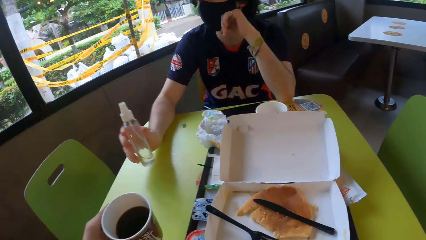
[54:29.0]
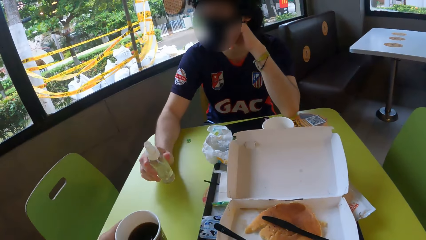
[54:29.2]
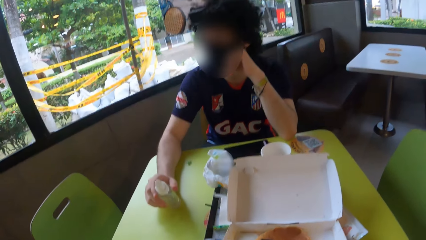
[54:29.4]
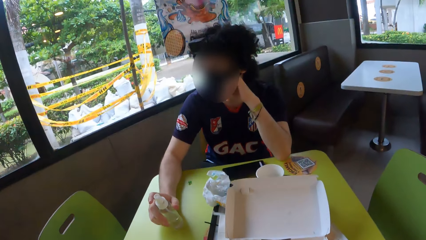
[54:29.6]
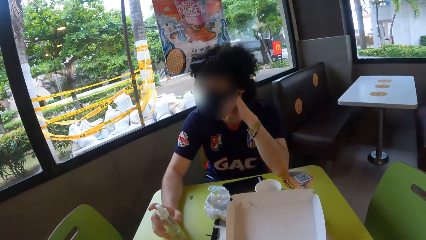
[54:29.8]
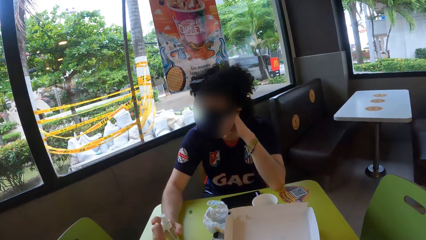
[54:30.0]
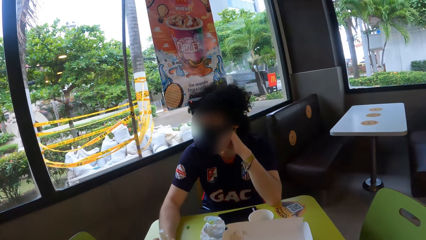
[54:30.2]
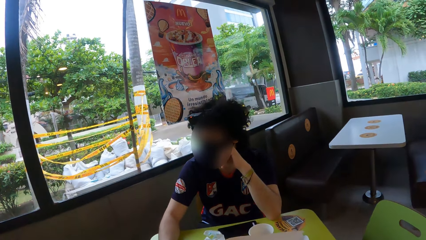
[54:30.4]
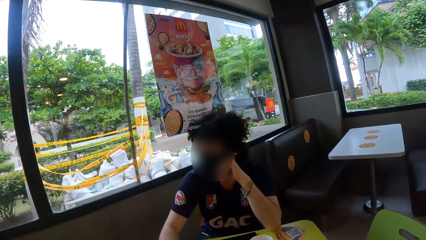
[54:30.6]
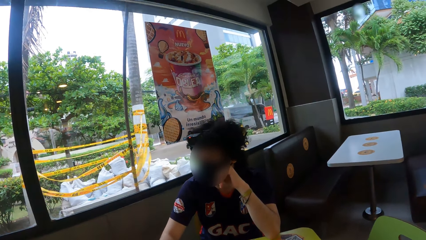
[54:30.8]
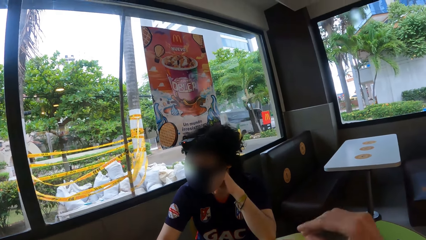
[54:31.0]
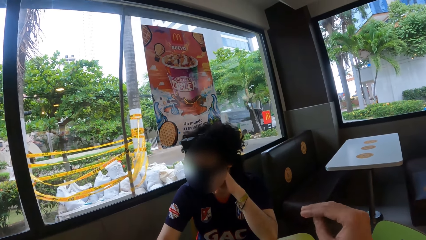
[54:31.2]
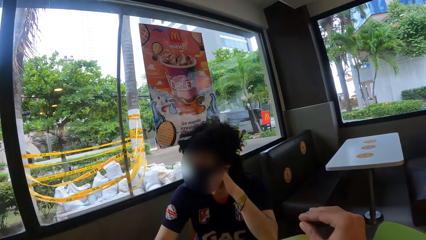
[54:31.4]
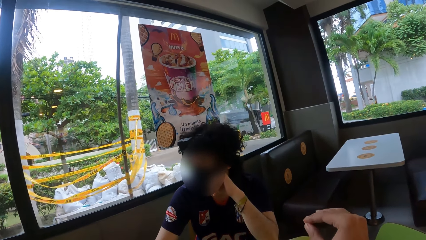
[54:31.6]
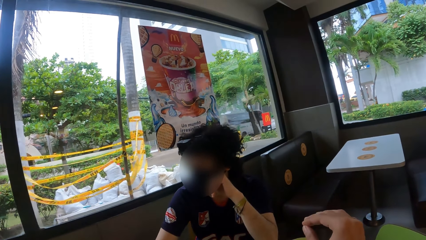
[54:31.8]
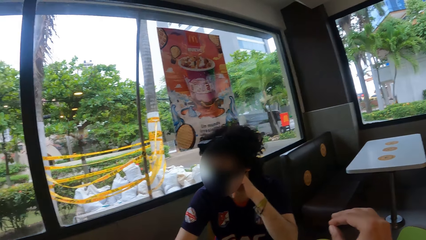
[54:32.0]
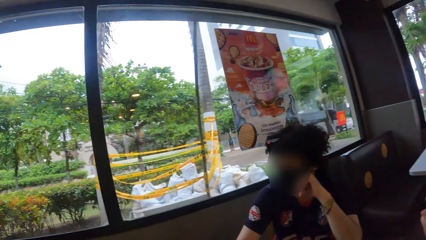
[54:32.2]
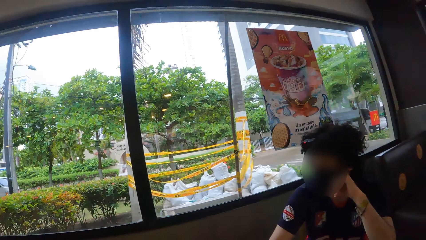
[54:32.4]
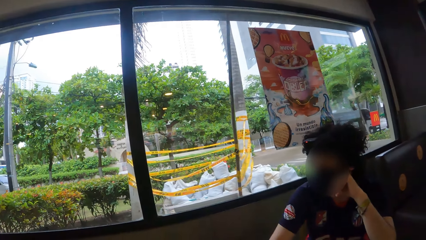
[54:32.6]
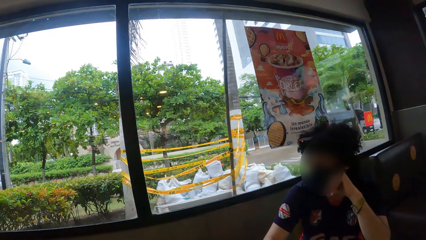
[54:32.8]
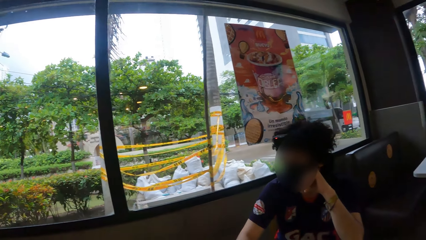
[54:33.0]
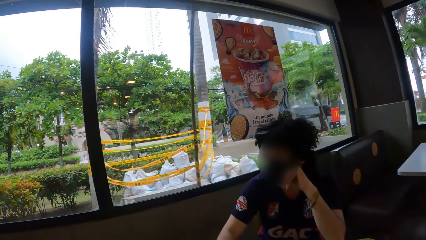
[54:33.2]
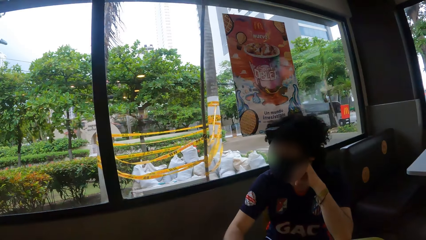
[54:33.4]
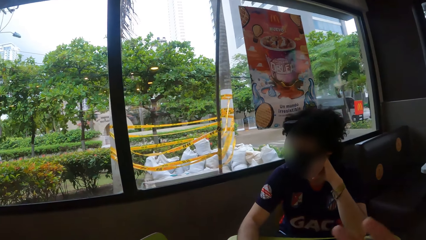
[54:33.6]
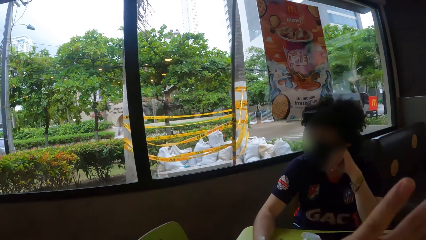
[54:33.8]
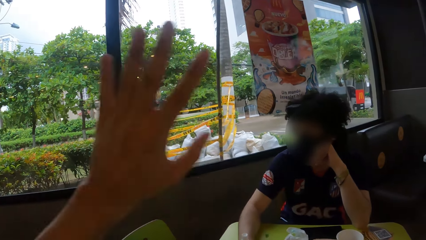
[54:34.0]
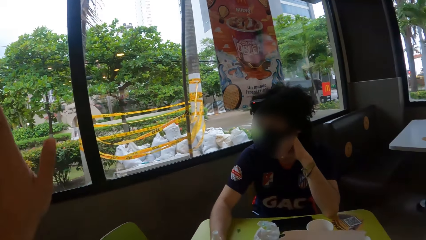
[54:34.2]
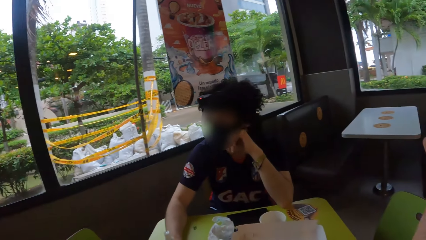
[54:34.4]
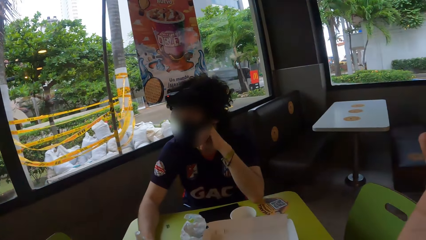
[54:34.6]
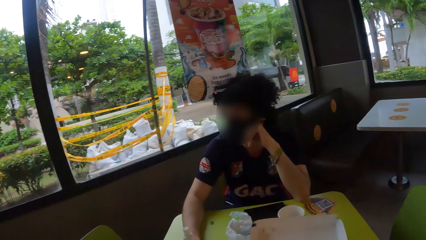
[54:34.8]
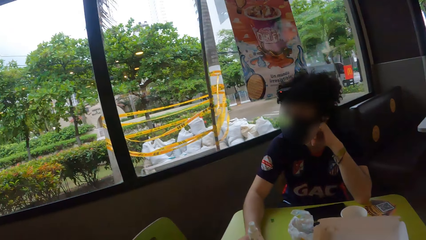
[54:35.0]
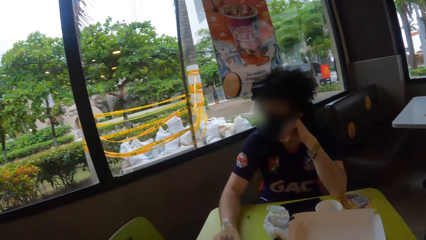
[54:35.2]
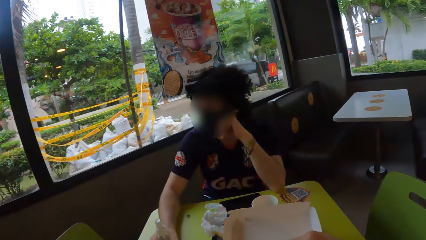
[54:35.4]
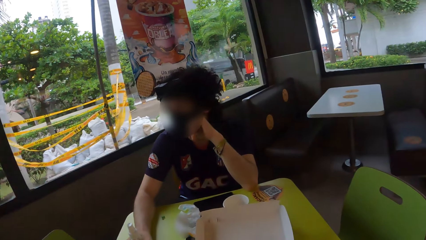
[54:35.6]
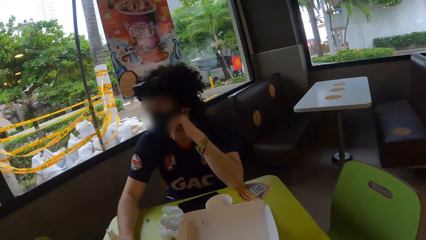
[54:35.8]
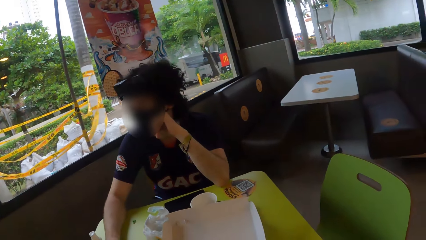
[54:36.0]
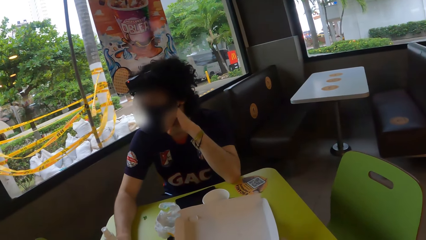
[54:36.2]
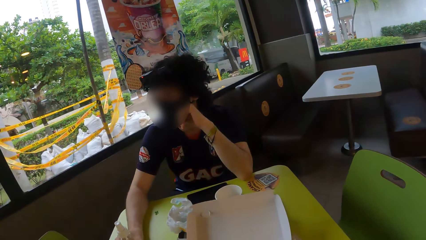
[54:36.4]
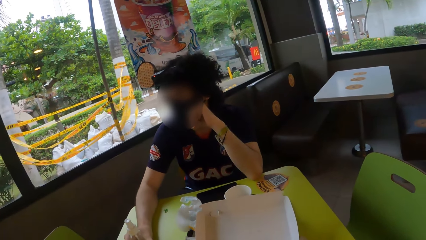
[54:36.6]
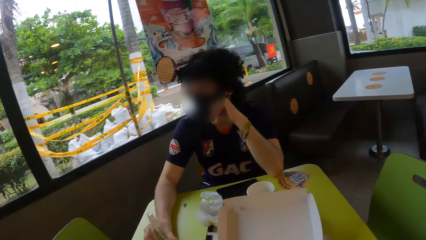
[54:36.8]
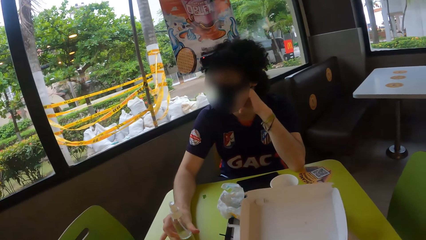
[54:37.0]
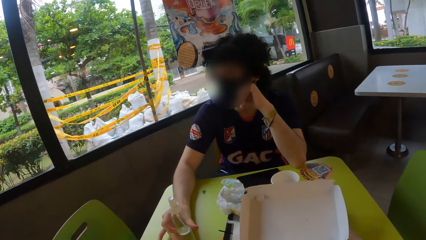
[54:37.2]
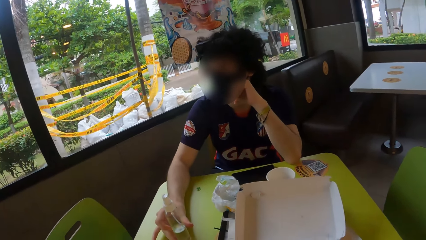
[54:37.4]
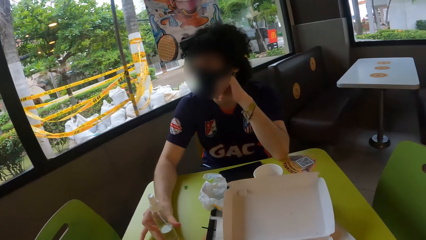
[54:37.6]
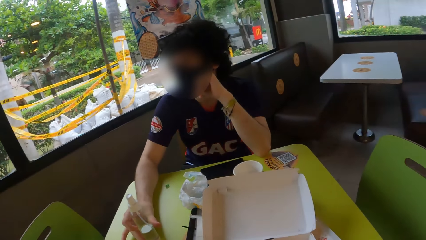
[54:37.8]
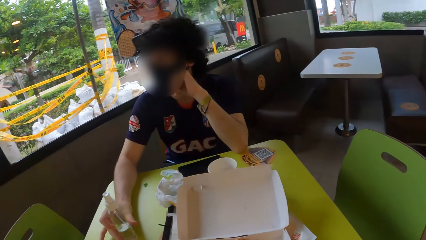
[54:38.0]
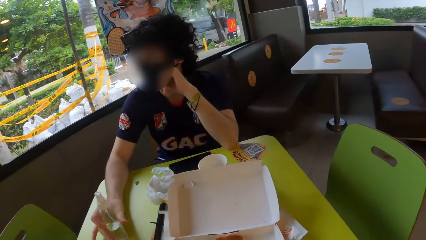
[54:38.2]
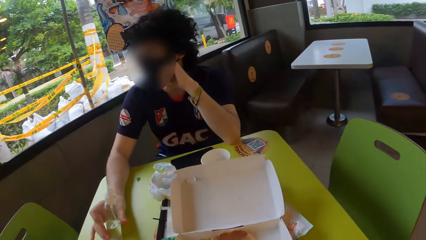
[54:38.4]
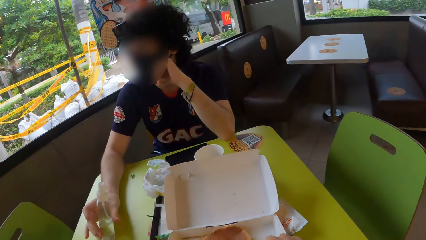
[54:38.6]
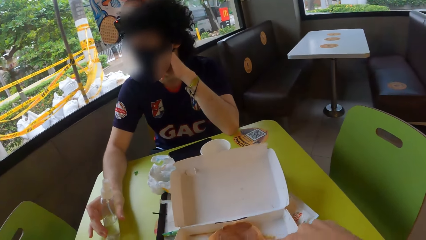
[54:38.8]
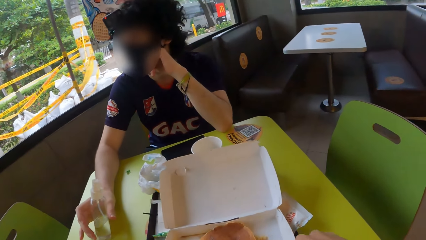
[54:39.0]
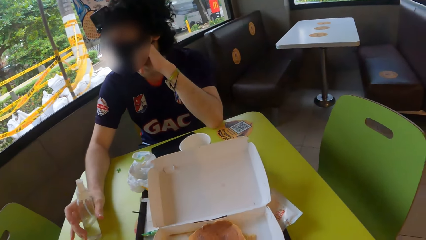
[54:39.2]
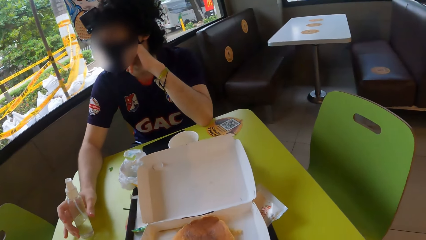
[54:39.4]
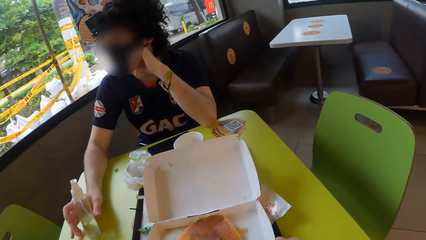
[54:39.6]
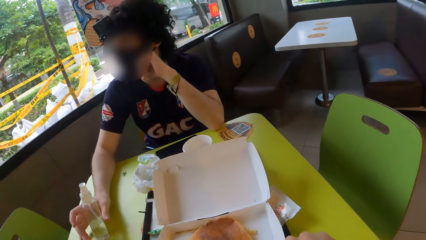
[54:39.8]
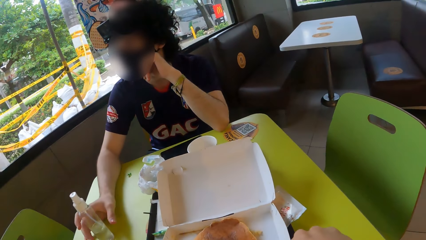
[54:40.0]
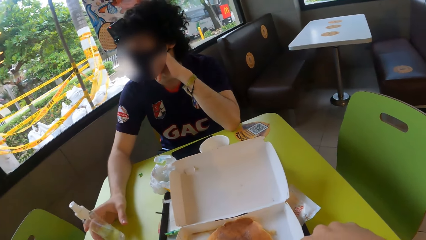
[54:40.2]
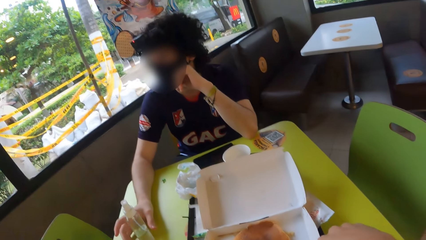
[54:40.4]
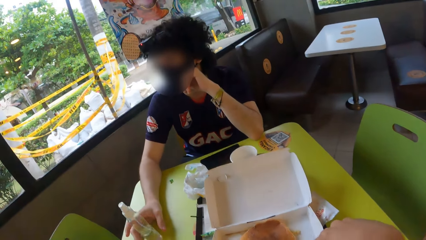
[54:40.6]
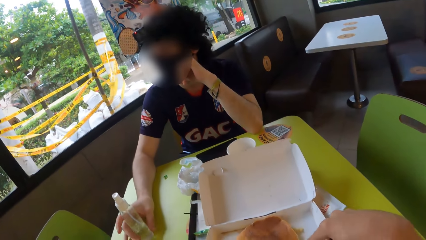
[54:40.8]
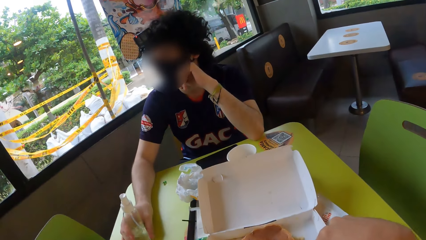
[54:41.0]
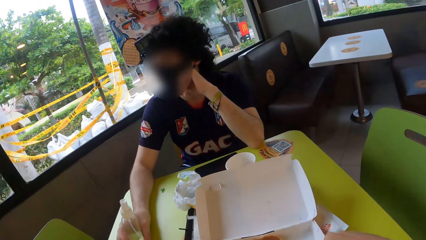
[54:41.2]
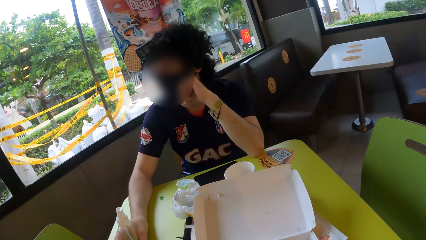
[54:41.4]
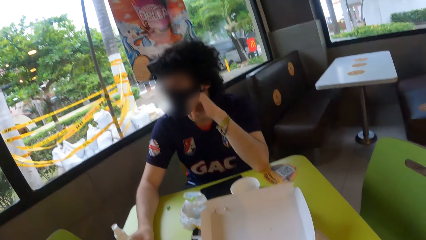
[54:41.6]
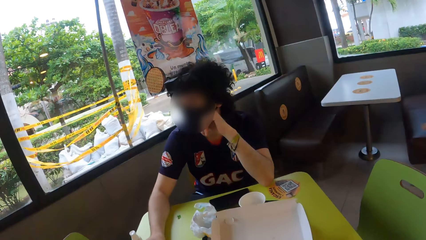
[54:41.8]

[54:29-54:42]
The camera wearer lifts the hand and converses with a person.

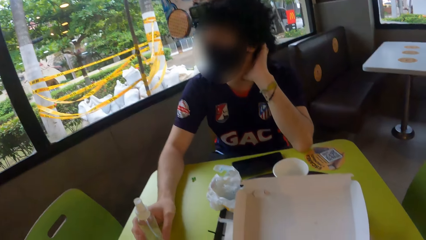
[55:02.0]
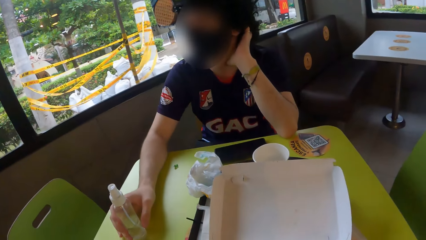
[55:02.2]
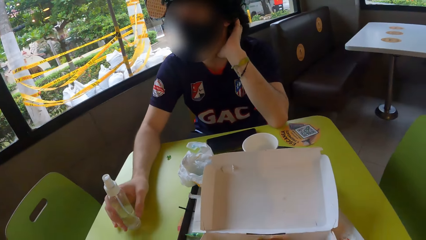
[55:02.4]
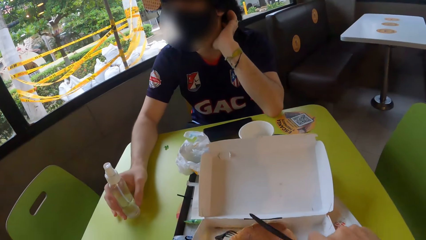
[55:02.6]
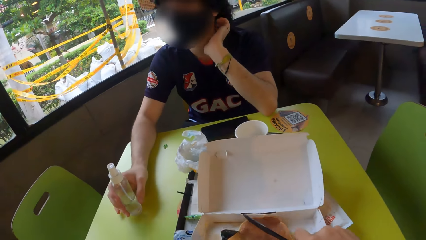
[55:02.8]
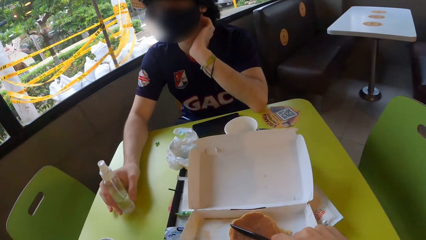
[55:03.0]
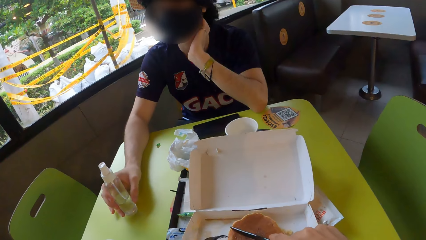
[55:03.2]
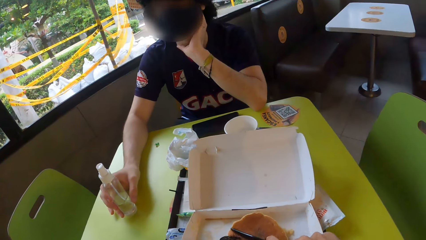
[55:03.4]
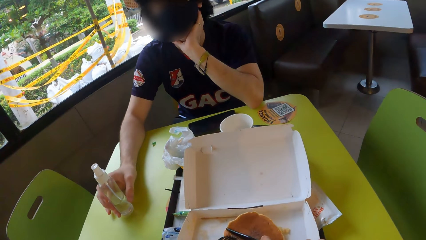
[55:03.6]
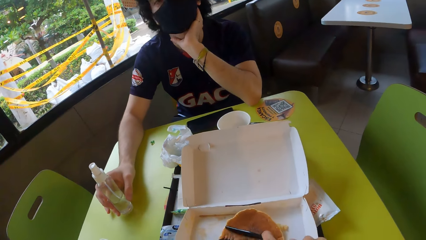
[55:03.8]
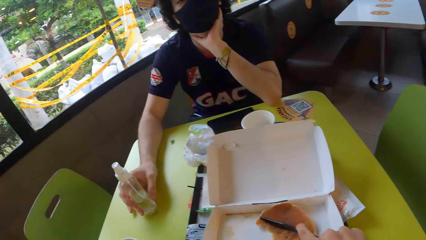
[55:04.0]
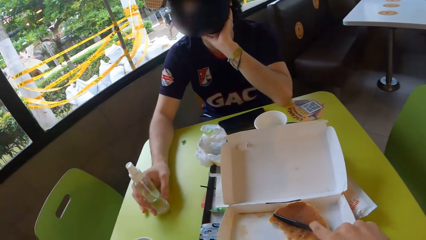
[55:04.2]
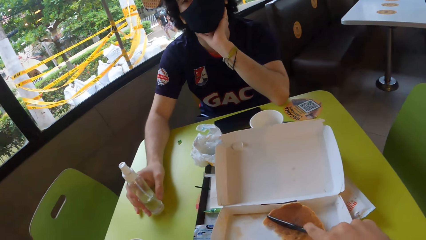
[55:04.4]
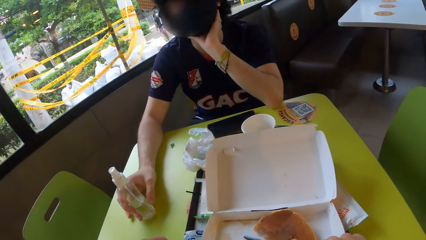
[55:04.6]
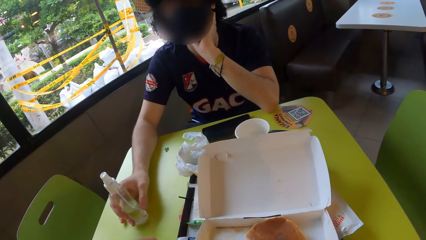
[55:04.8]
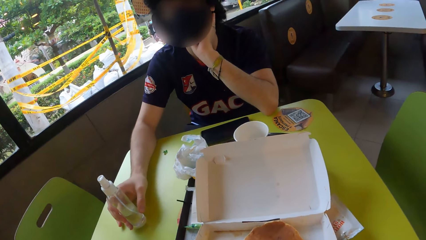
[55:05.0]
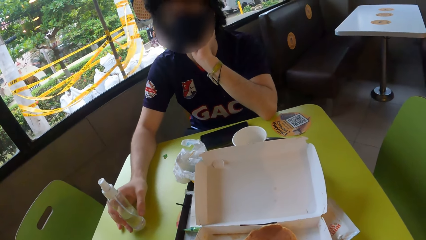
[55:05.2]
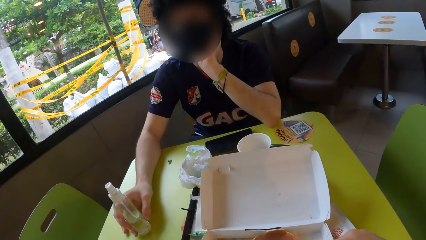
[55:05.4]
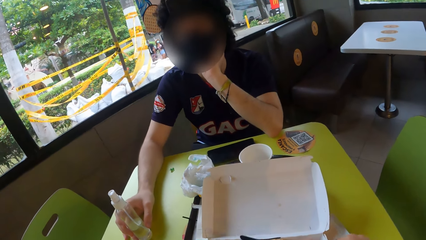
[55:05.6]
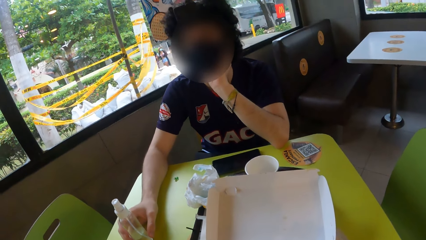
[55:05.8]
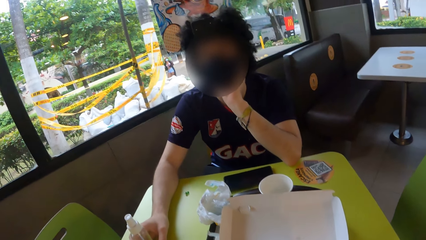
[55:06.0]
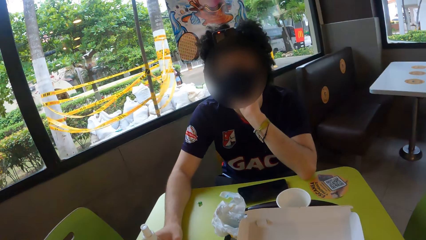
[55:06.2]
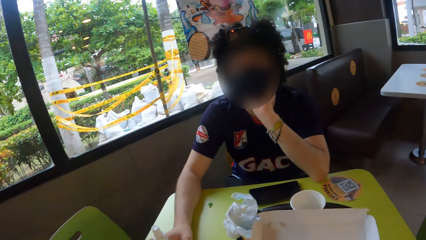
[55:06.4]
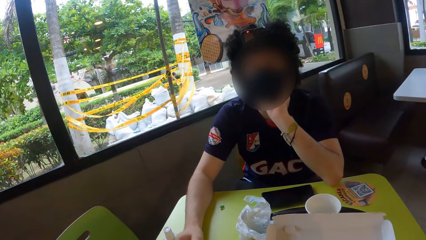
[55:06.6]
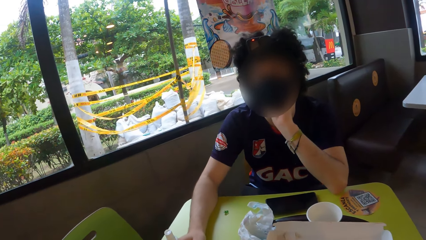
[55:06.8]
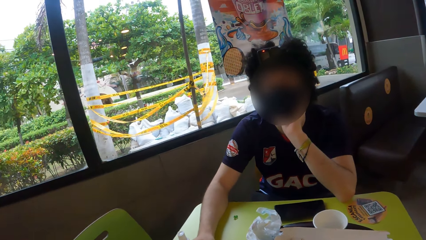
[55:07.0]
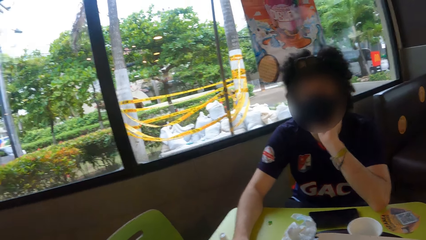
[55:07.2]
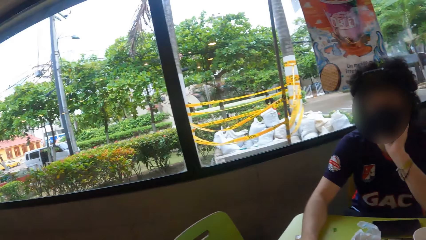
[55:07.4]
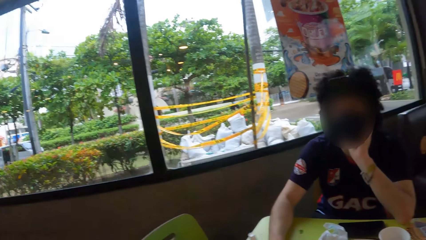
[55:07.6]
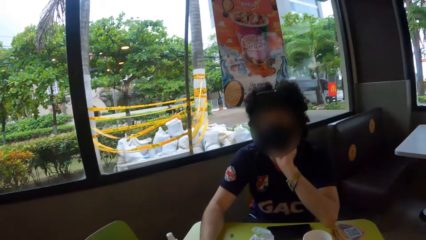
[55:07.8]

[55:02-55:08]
The camera wearer cuts the pancake and converses with a person.
